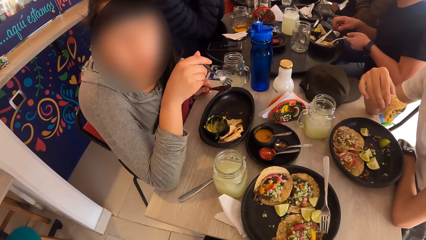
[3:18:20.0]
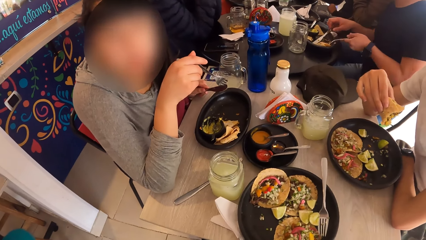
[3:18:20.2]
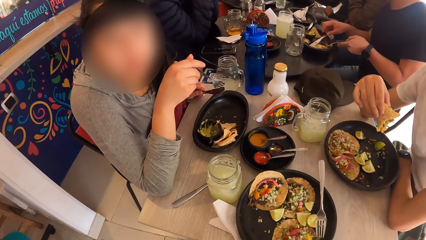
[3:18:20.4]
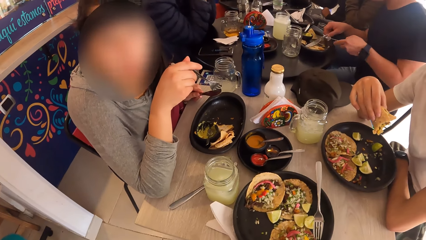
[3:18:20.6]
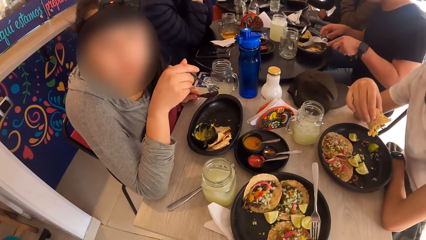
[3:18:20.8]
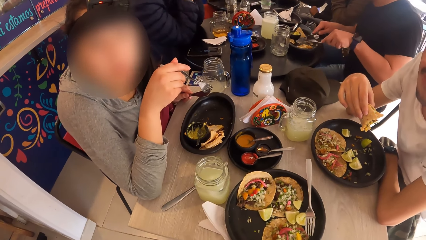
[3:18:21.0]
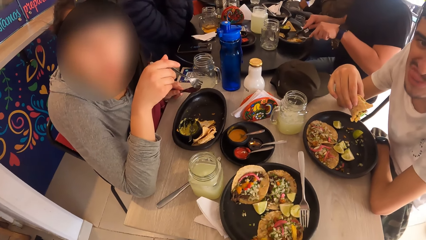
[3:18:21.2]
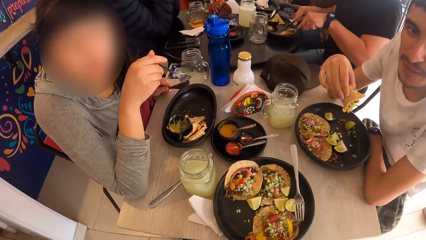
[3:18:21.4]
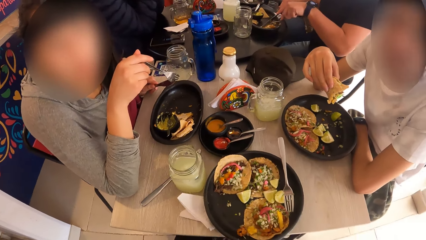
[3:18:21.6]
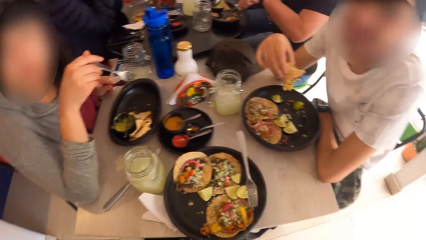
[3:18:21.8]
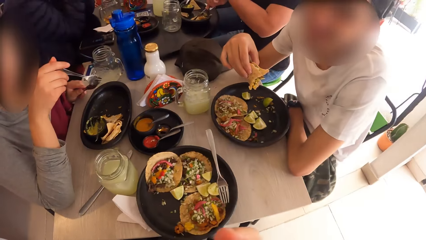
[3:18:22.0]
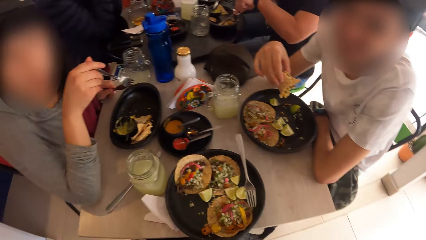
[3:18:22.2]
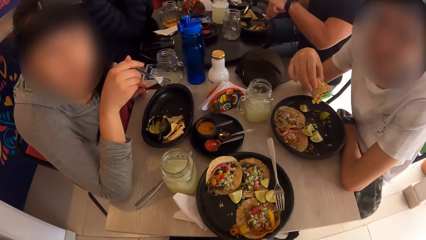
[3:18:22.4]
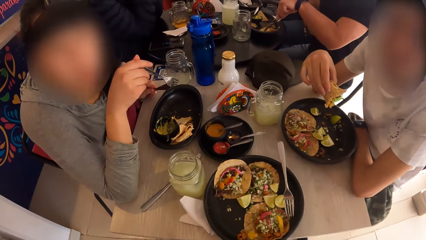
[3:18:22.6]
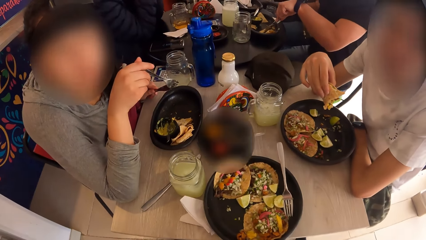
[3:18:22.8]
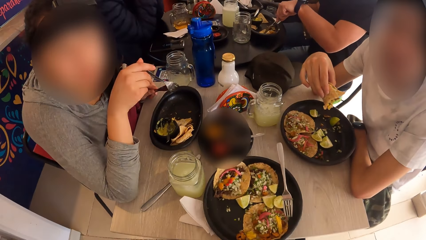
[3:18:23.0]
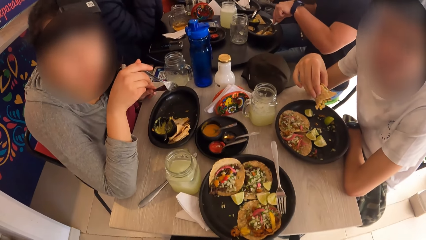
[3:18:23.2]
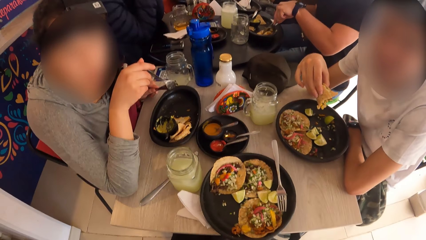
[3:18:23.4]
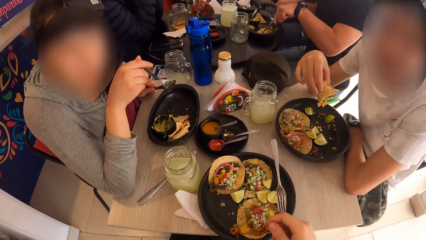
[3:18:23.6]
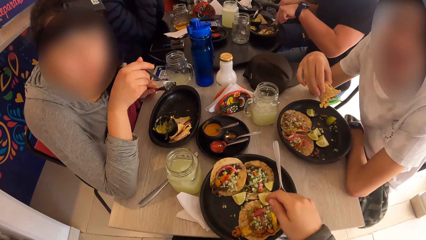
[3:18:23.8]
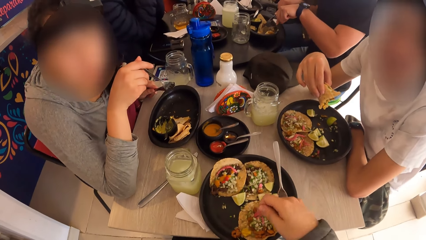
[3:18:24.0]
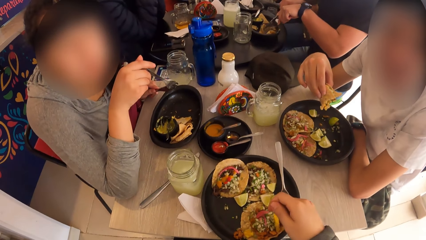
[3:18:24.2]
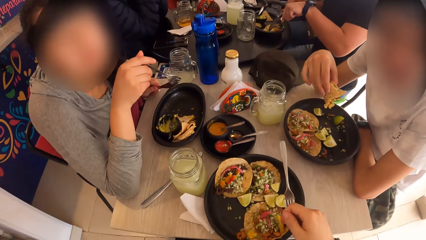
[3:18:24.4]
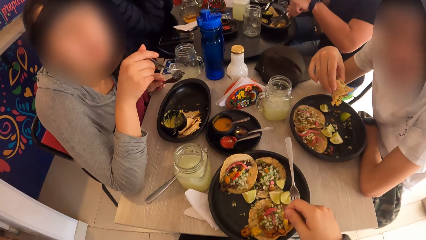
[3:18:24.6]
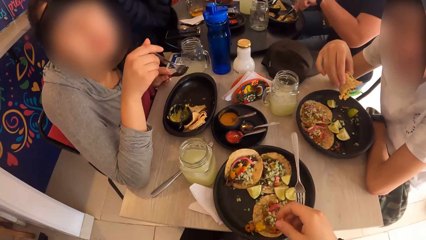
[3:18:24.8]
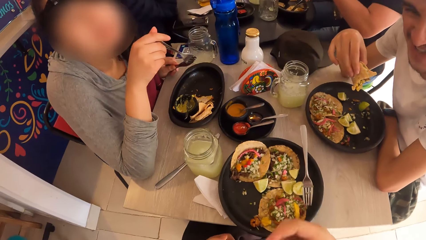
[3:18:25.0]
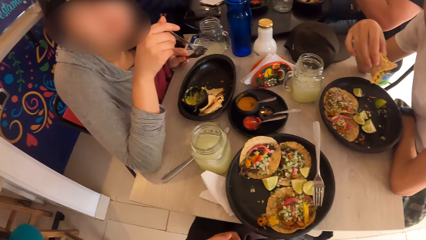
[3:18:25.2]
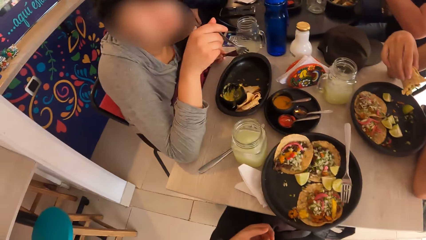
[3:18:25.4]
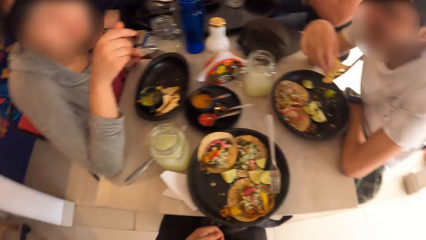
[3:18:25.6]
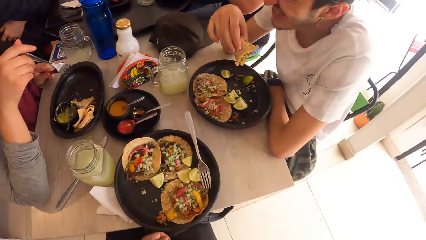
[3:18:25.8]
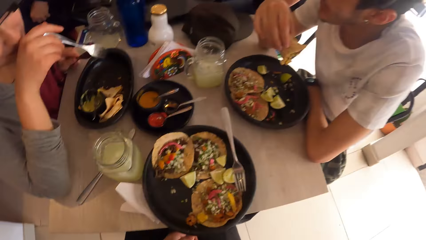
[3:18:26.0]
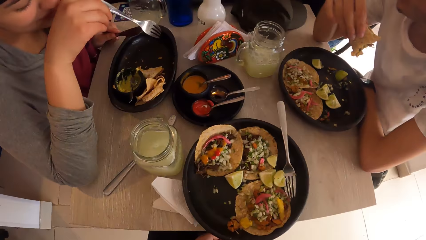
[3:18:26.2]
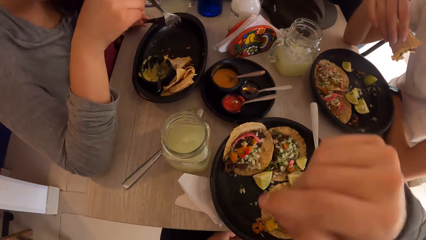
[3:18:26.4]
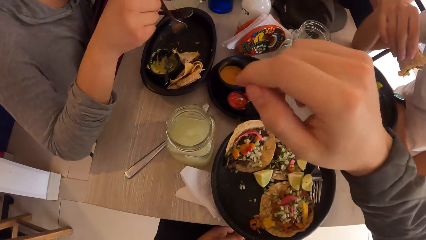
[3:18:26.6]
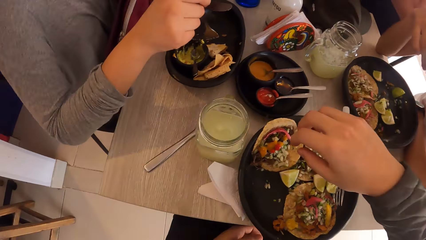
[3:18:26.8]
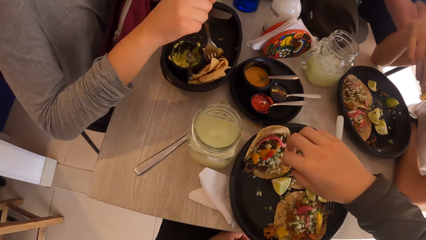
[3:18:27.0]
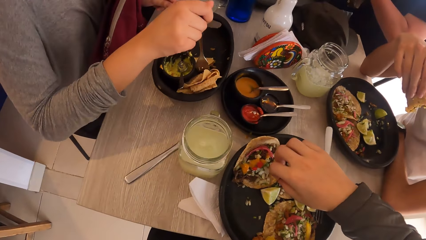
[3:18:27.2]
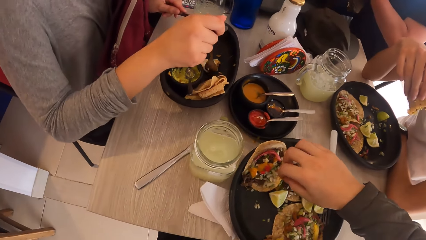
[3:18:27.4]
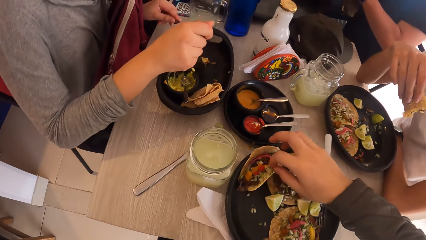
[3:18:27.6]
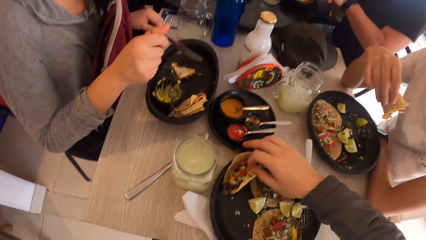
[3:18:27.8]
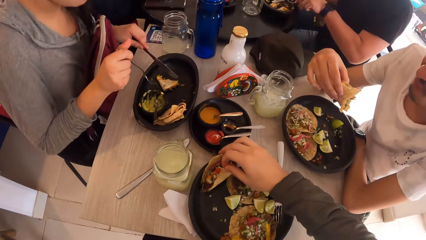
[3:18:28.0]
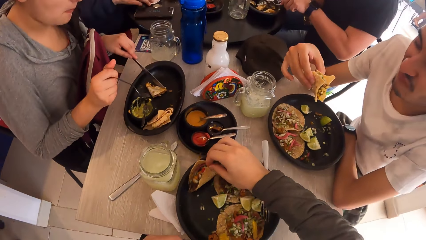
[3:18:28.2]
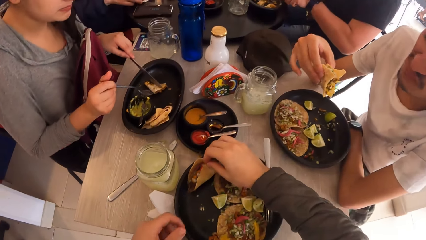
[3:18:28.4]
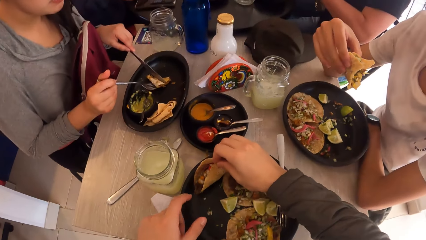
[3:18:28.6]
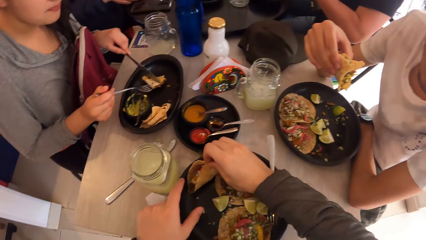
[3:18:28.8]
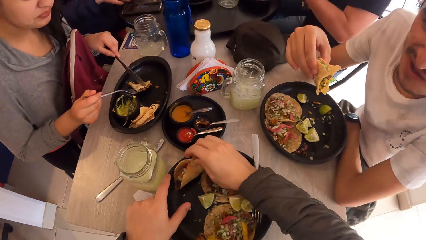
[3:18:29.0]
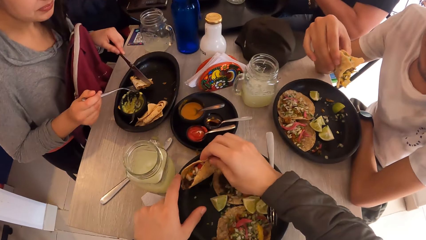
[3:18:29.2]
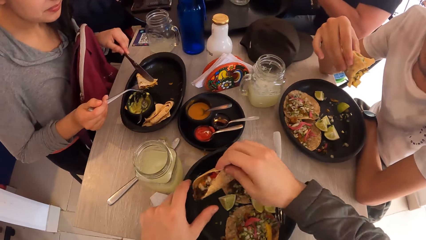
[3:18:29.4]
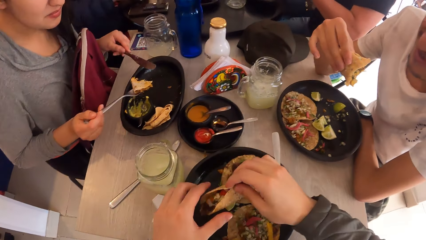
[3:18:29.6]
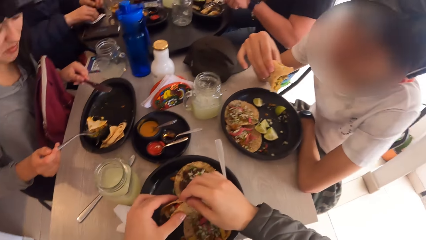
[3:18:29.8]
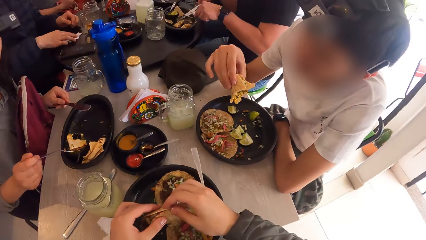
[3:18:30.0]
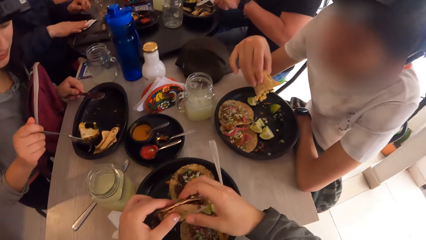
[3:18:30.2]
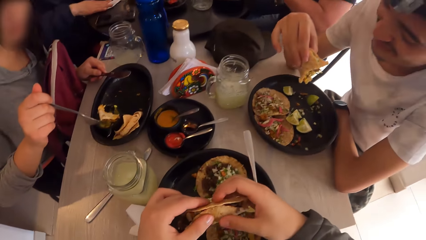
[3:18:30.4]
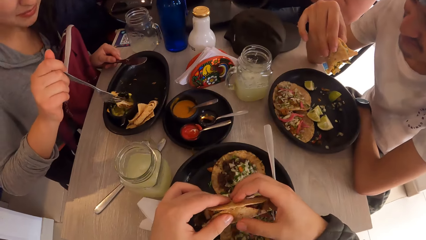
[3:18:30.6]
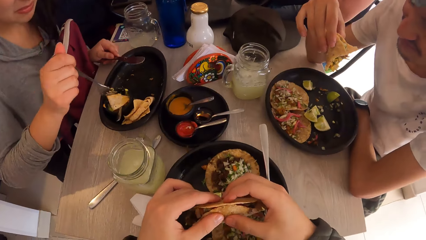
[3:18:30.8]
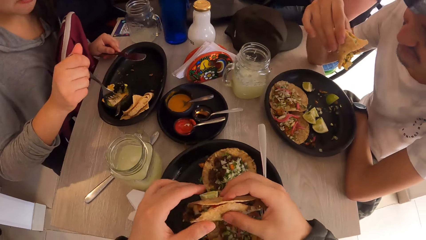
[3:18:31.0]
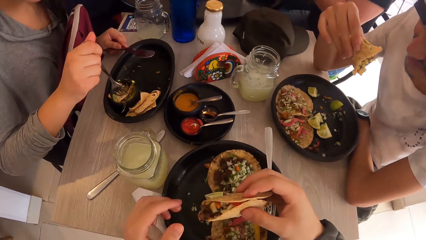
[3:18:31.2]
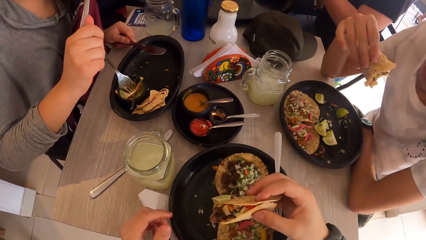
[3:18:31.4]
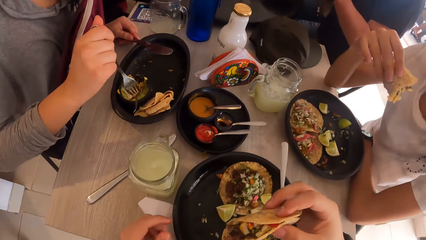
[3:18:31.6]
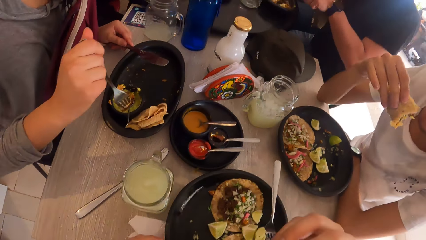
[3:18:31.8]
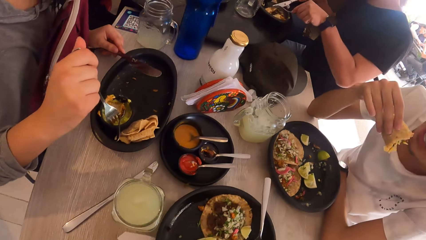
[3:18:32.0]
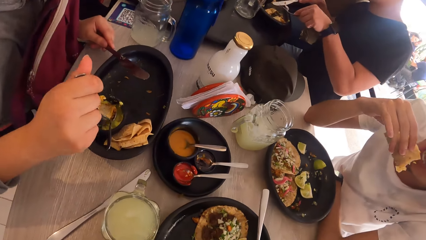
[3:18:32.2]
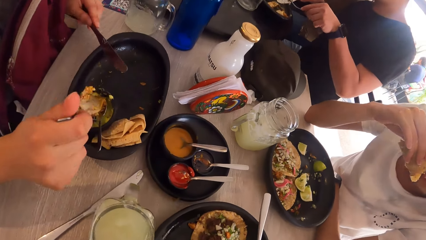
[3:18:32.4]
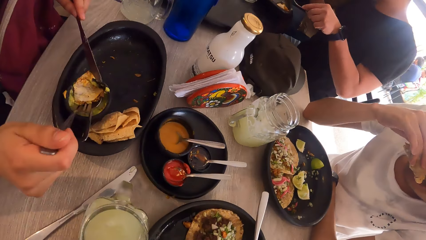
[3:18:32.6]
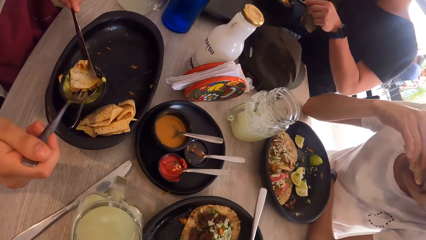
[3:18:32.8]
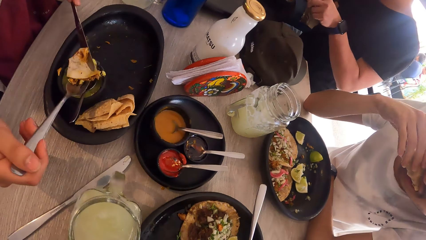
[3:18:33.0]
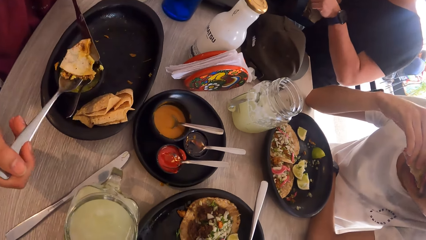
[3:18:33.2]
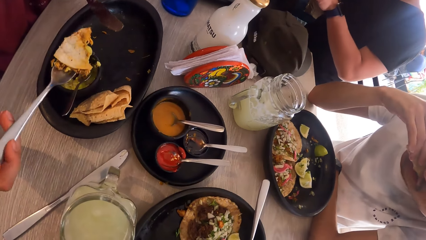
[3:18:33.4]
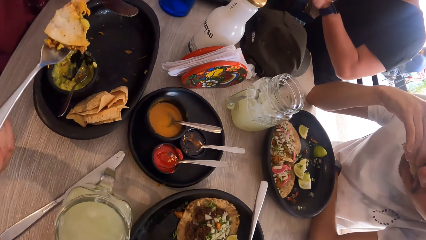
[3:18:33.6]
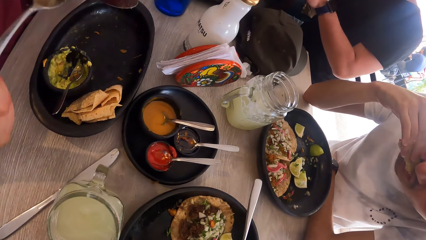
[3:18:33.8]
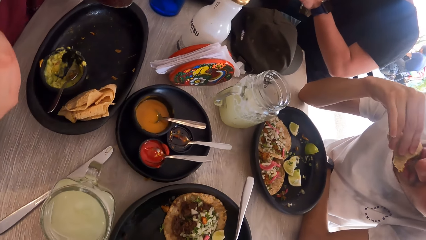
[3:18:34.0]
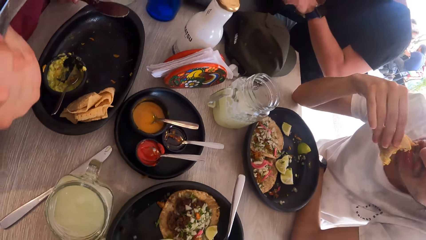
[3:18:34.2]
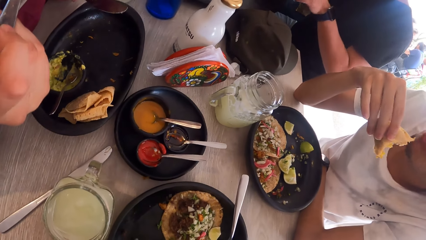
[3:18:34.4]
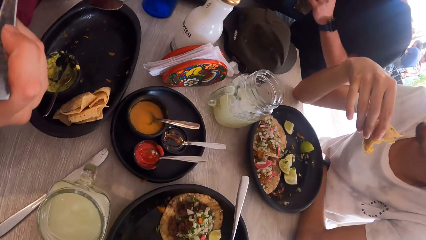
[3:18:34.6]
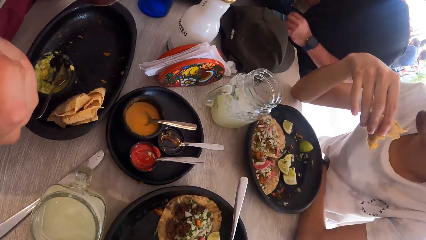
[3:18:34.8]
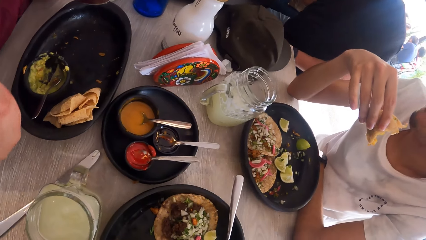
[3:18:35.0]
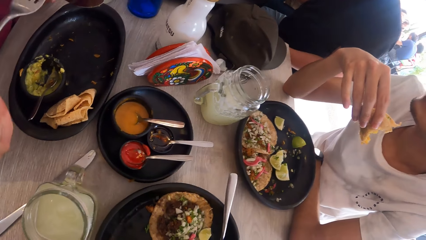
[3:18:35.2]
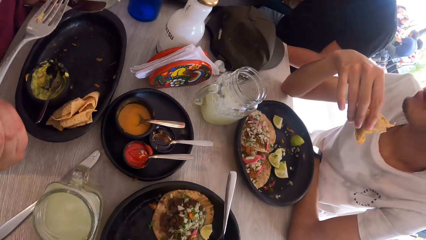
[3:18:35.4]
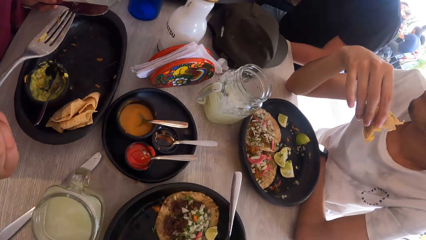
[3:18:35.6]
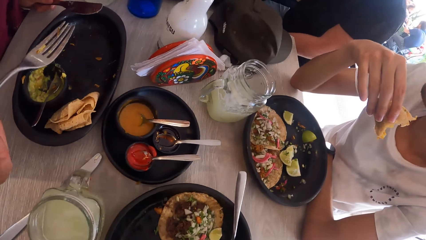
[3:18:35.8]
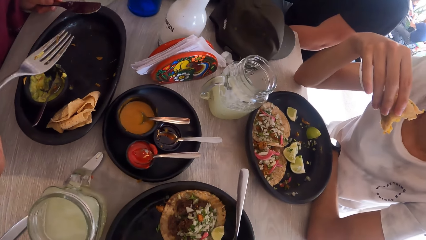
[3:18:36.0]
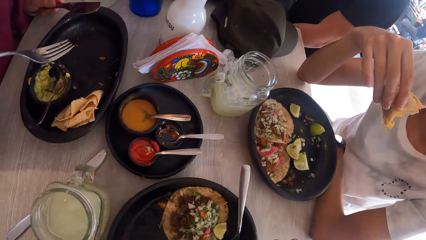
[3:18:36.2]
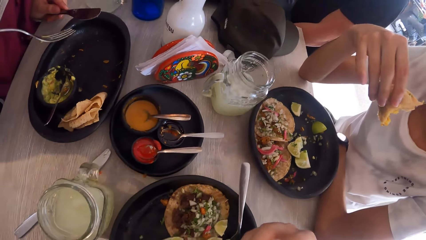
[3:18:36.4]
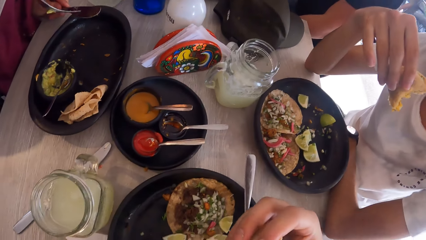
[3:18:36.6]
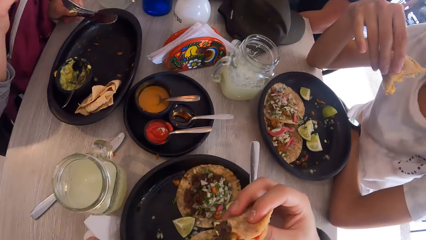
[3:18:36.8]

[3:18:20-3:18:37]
The camera wearer wraps the taco in a plate with his right hand. A woman eats a taco with a knife in her left hand and a fork in her right hand. The camera wearer picks a meal from the plate. He holds the meal with both hands. The woman picks a meal from the plate with the fork. The camera wearer eats the taco in his right hand. A man eats a taco with his right hand. The woman holds the meal on the fork with the table knife. She eats the taco with the fork in her right hand.
